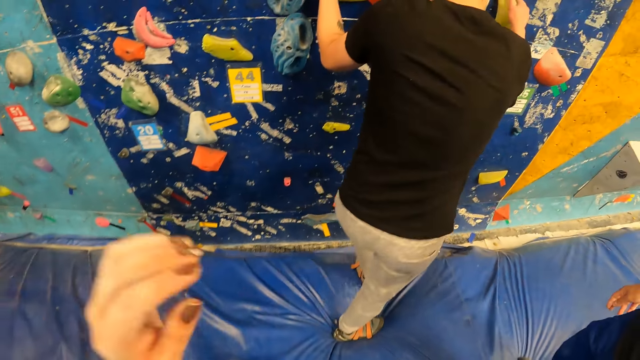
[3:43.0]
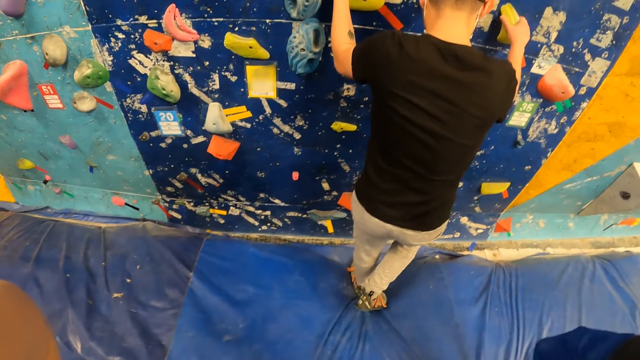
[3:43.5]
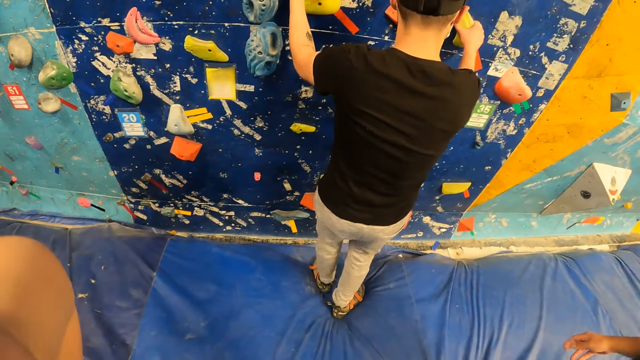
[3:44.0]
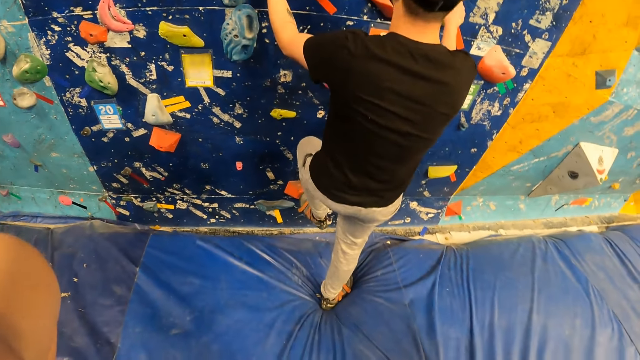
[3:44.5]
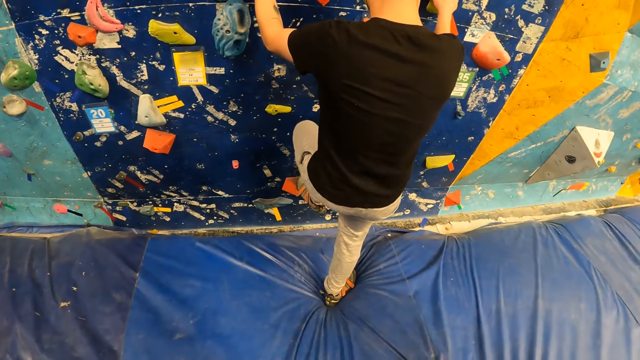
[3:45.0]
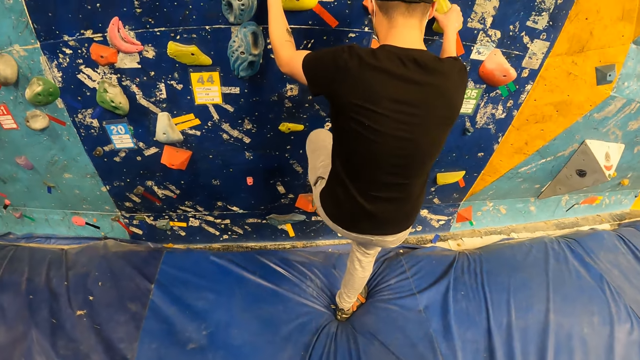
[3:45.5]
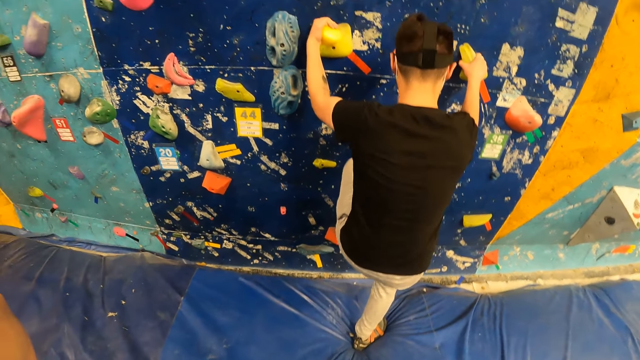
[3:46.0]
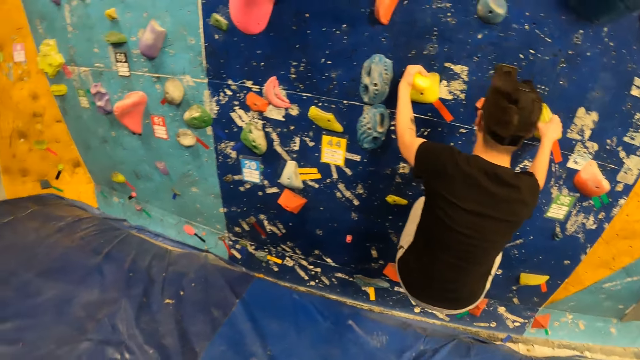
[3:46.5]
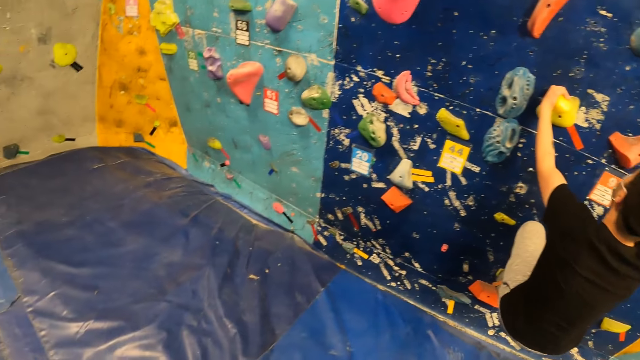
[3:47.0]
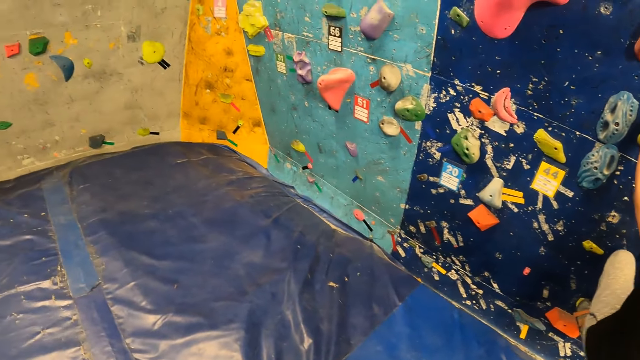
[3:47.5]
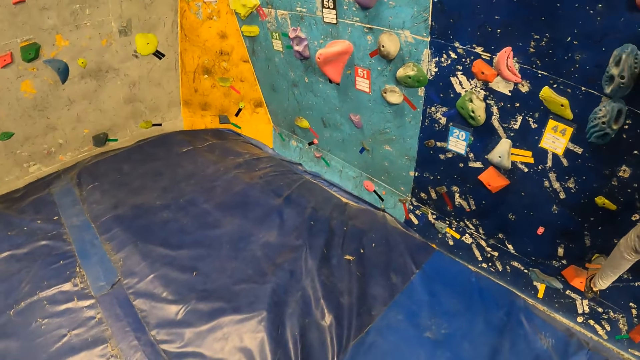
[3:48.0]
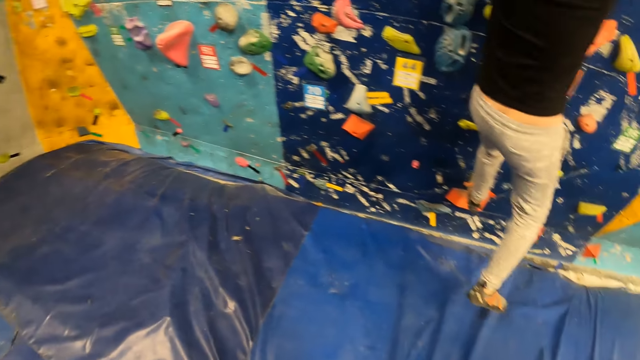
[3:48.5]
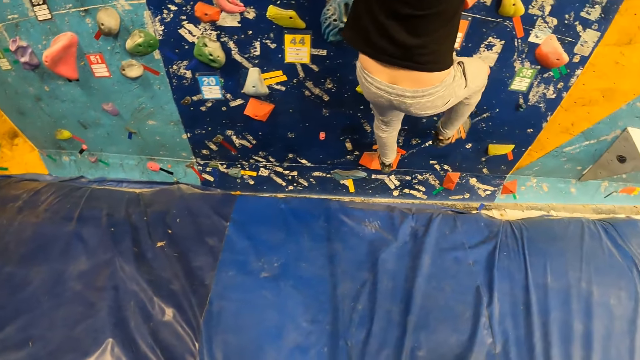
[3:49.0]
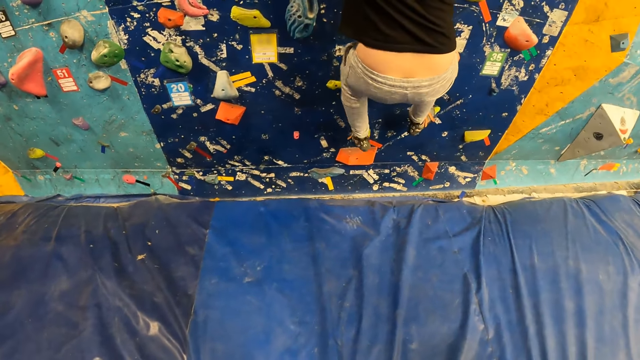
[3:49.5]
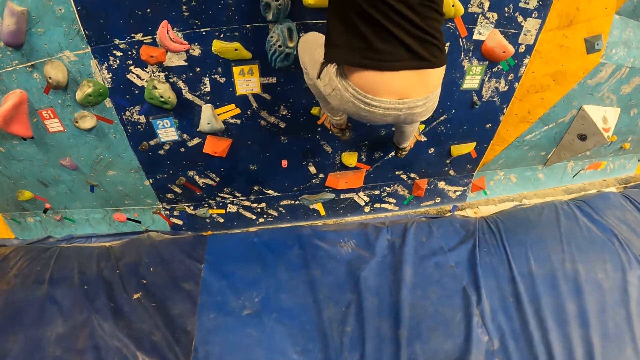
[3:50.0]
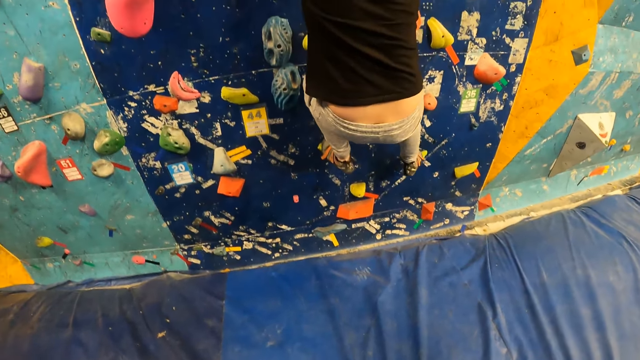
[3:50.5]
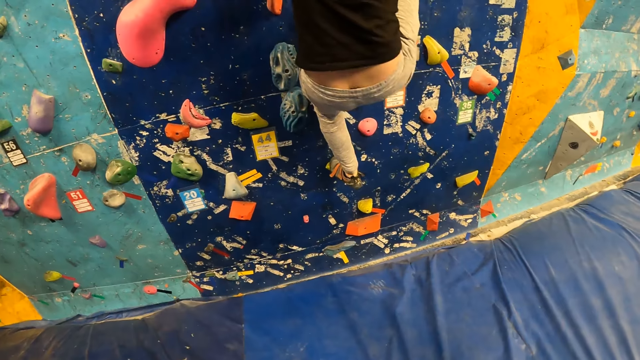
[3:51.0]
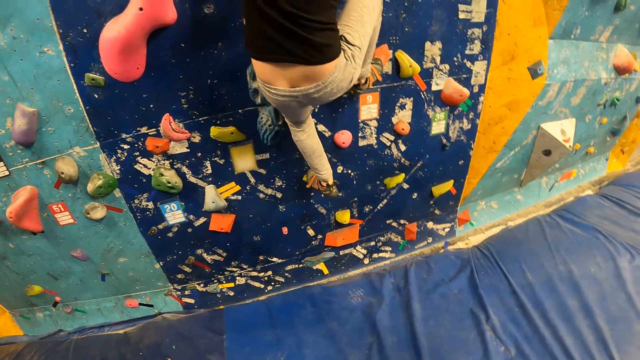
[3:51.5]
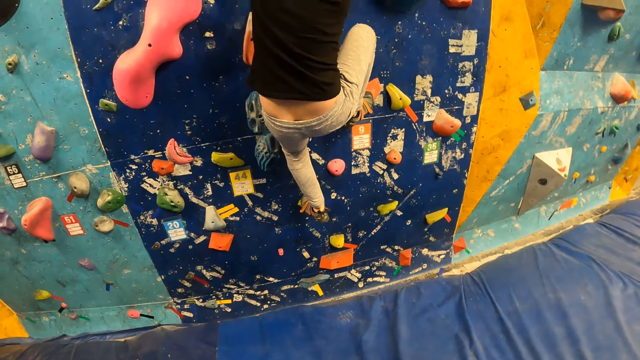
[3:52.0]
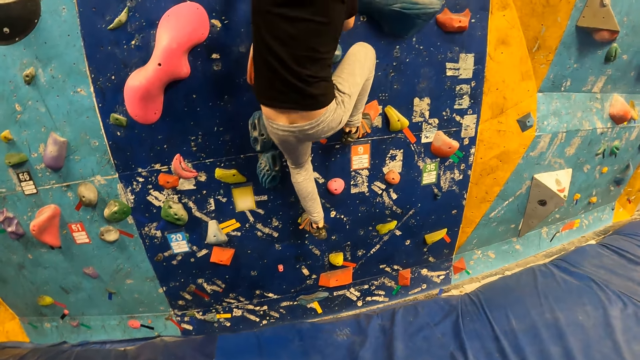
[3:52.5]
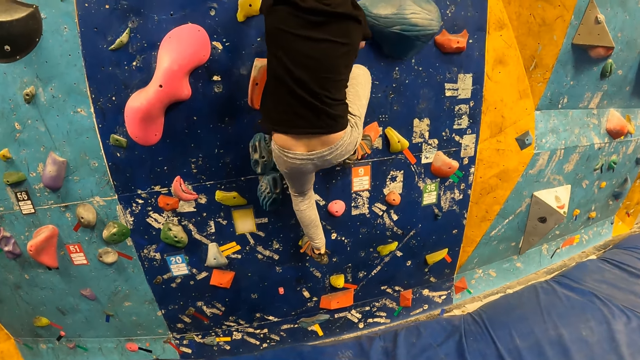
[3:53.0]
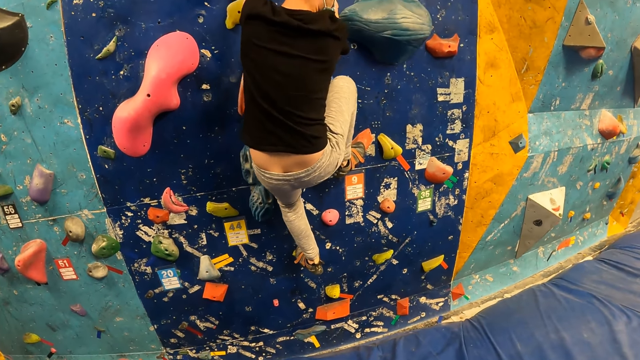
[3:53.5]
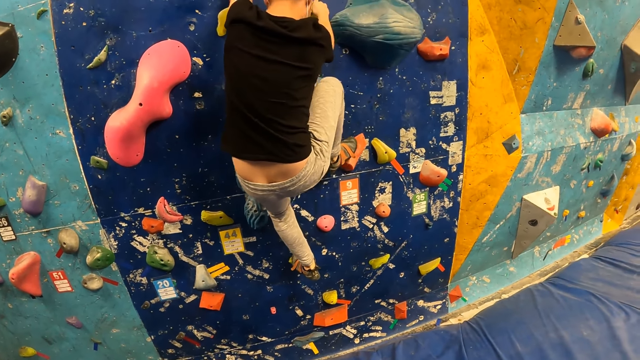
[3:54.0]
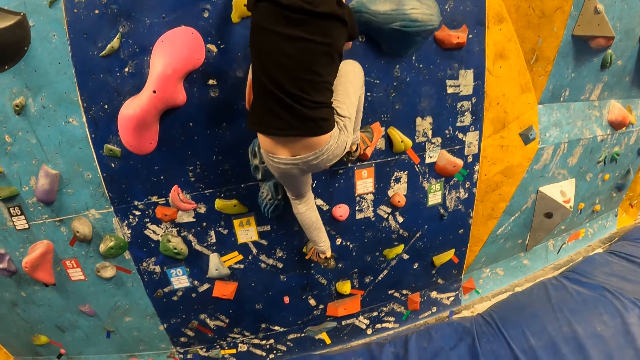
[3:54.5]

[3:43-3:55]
The man climbs the climbing stones on the wall.

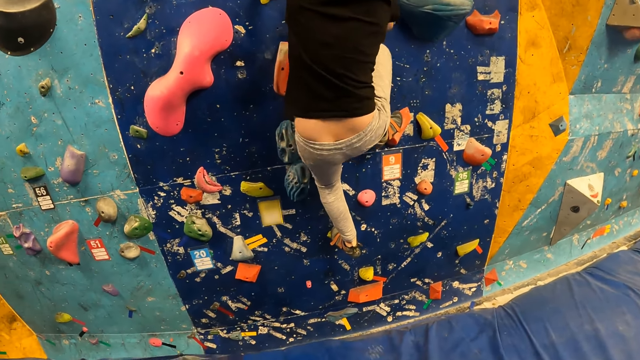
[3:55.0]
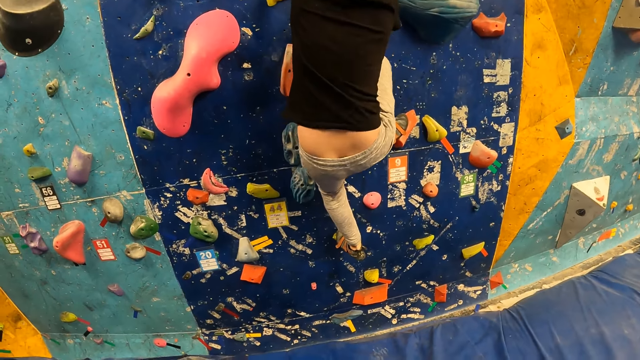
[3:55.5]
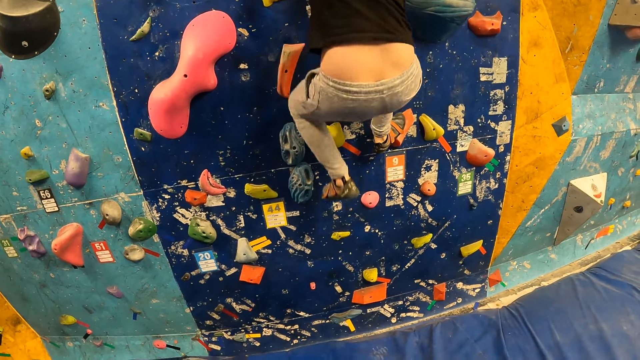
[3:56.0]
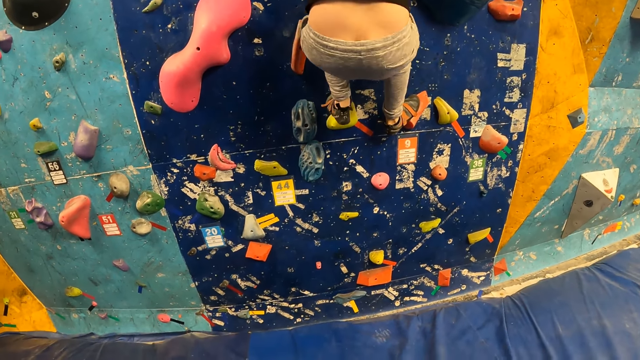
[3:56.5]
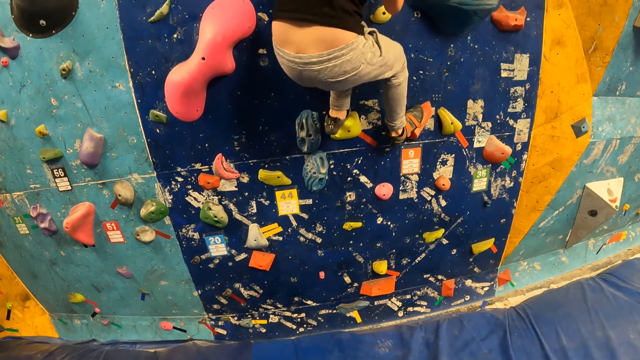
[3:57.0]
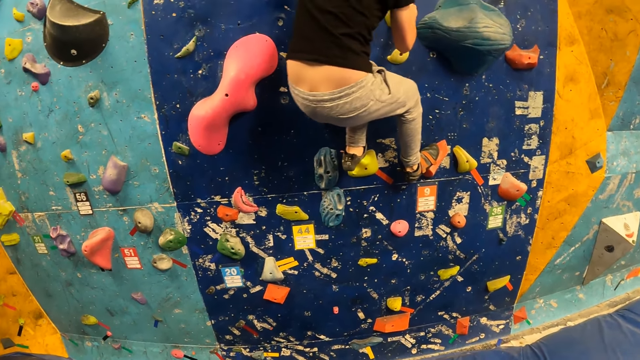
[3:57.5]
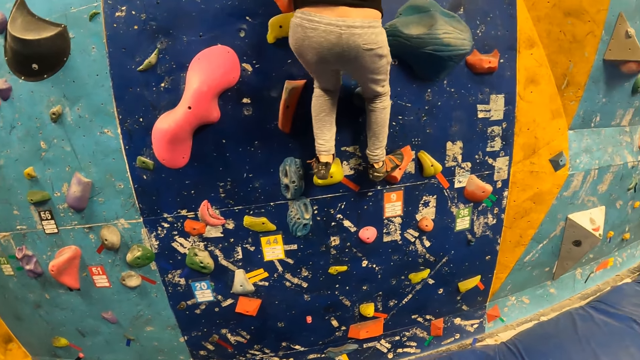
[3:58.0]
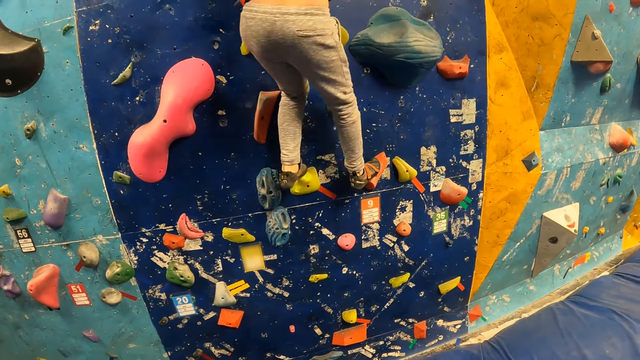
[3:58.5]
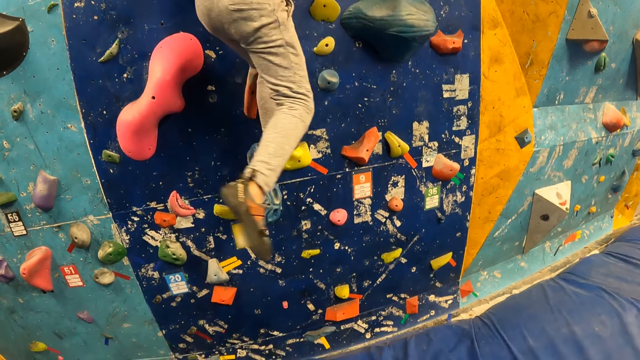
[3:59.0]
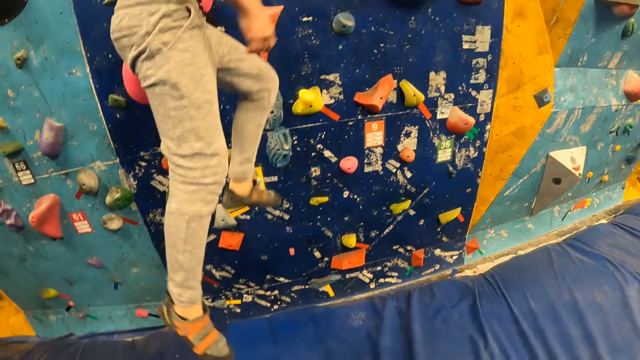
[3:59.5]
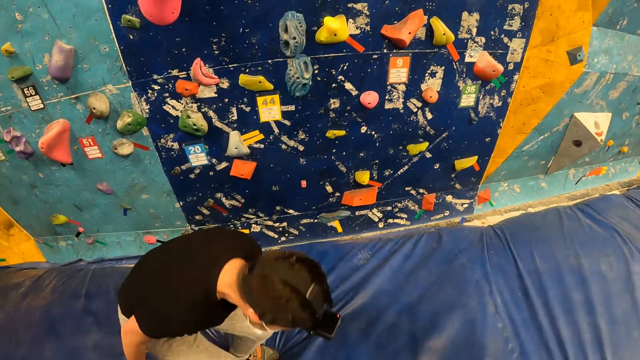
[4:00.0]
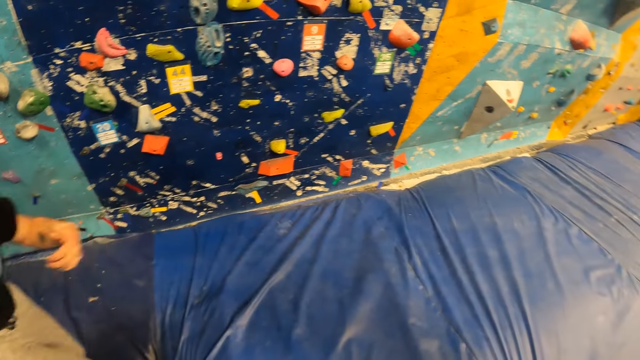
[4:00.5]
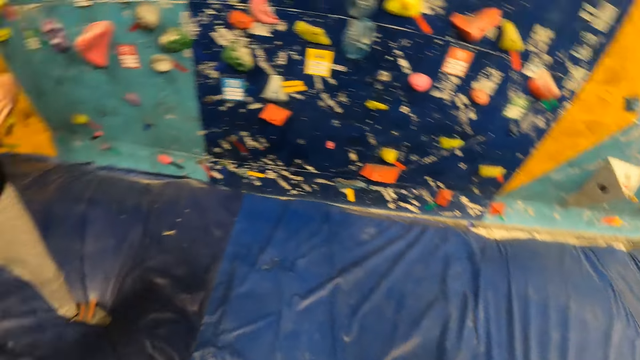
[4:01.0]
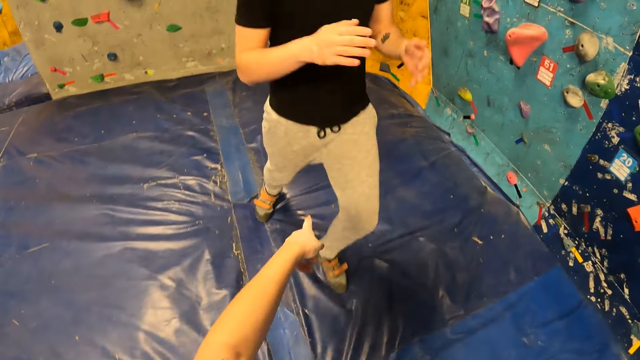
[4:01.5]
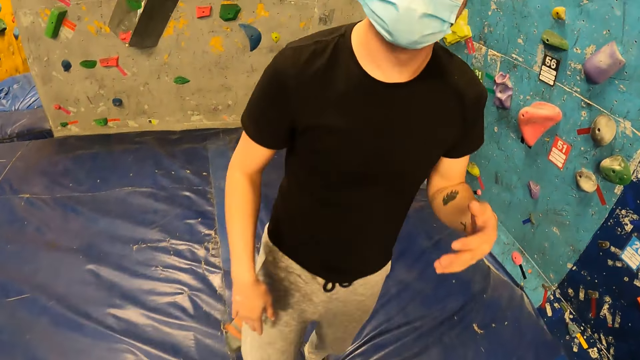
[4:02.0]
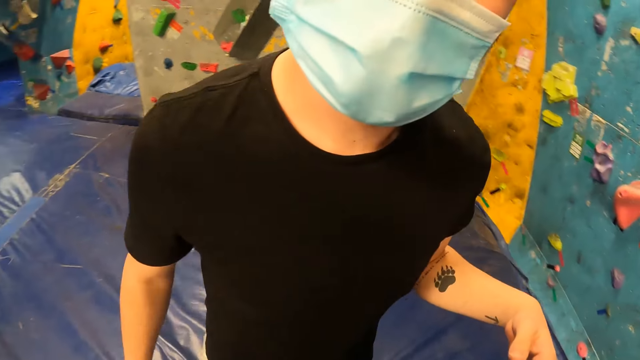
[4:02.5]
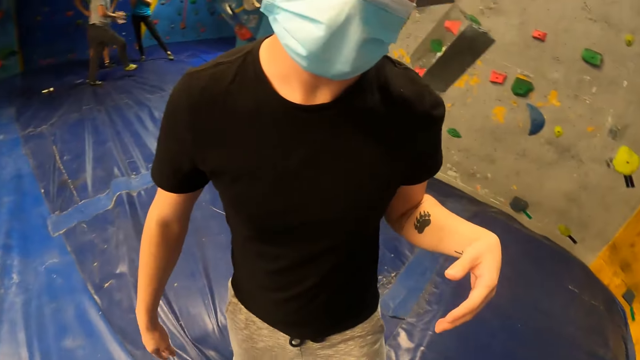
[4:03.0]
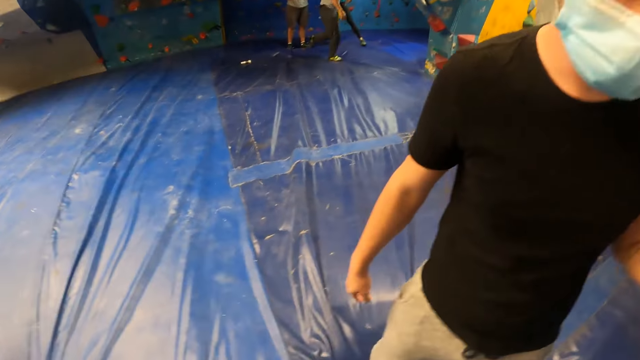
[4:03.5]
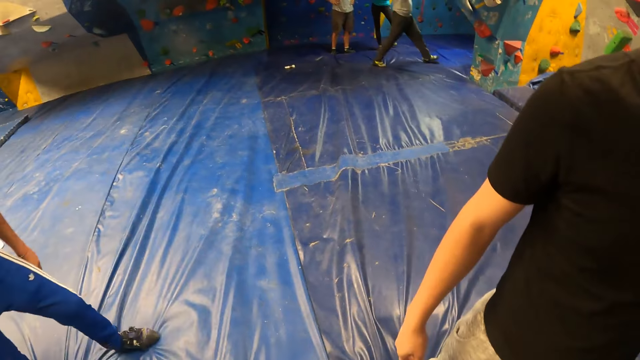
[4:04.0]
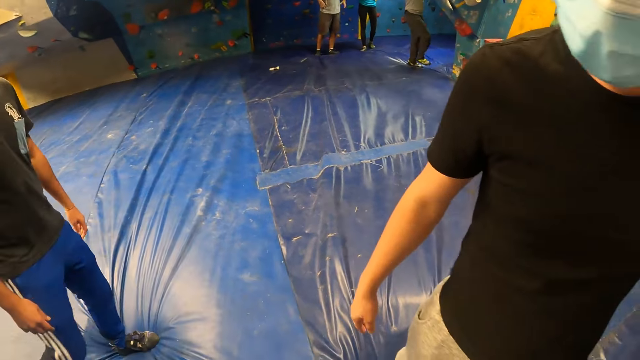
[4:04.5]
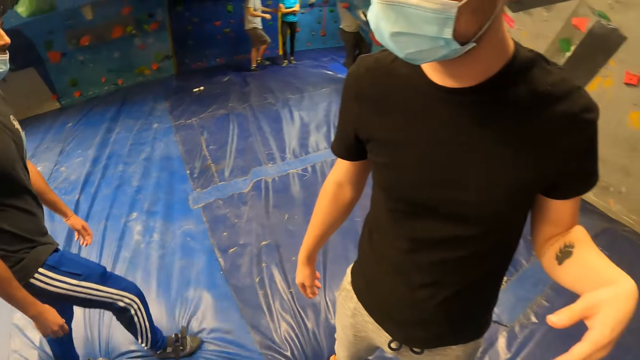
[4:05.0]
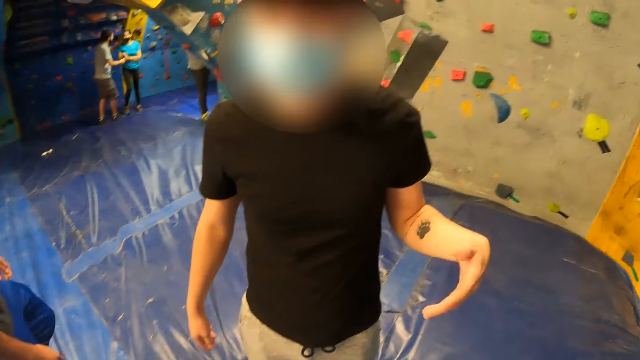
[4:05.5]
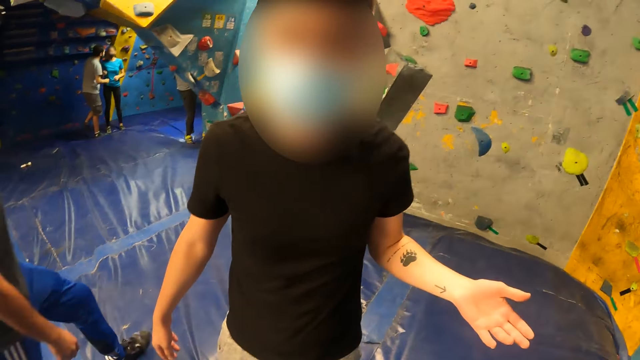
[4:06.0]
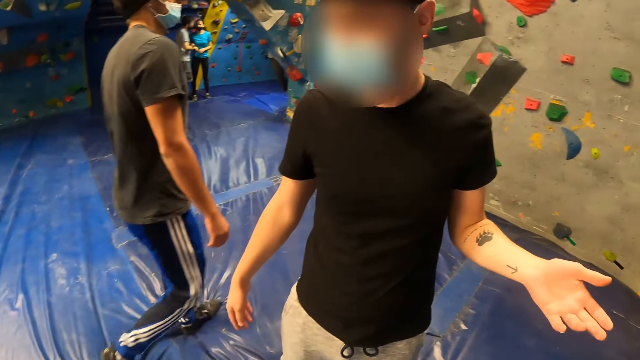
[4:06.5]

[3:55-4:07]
The man jumps down from the climbing stones on the wall. The camera wearer interacts with the man. They talk with the man.
